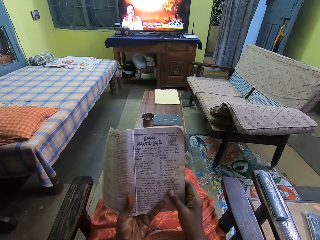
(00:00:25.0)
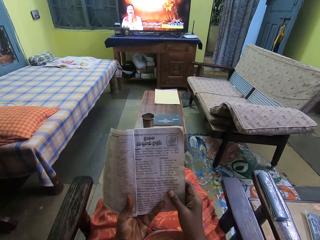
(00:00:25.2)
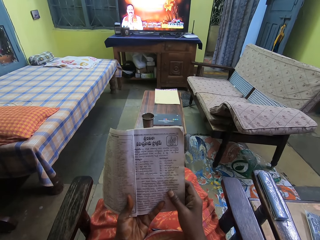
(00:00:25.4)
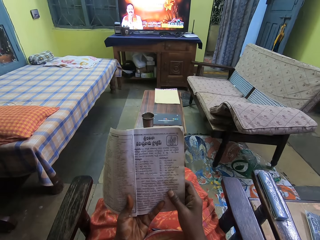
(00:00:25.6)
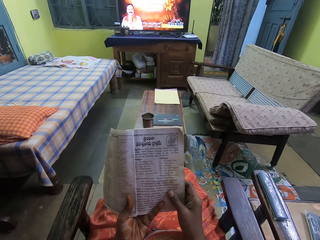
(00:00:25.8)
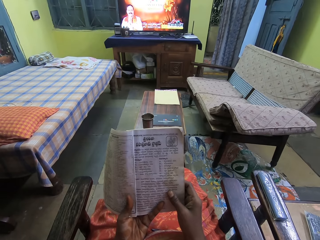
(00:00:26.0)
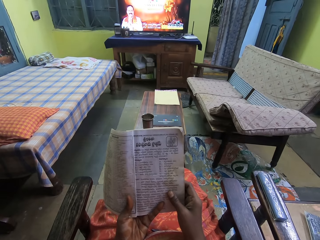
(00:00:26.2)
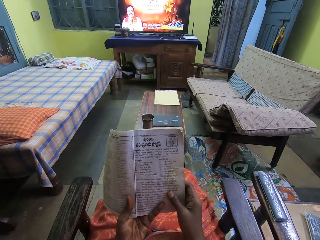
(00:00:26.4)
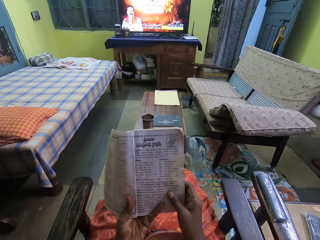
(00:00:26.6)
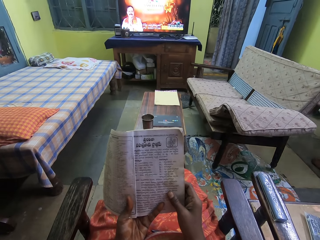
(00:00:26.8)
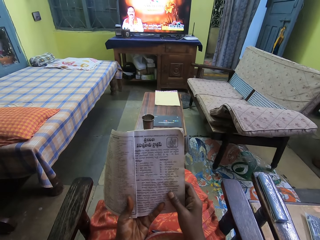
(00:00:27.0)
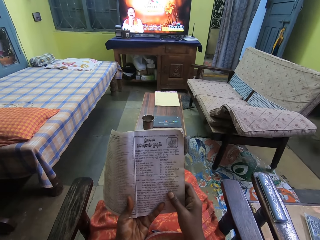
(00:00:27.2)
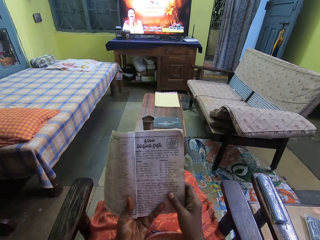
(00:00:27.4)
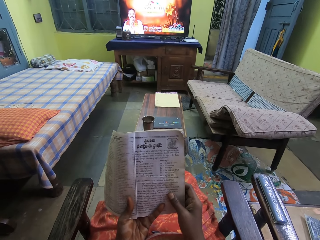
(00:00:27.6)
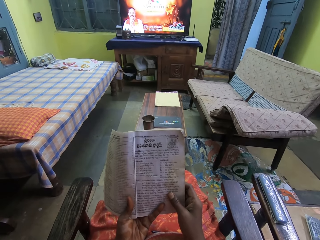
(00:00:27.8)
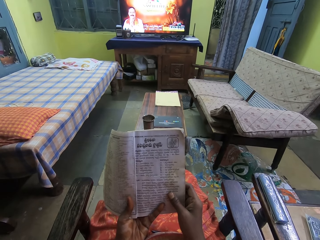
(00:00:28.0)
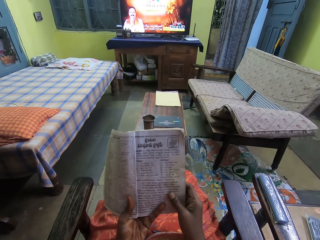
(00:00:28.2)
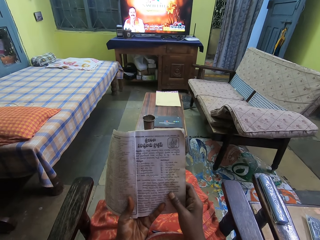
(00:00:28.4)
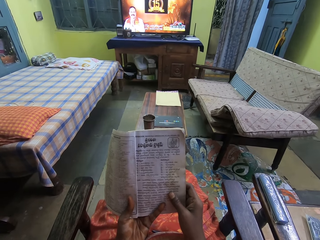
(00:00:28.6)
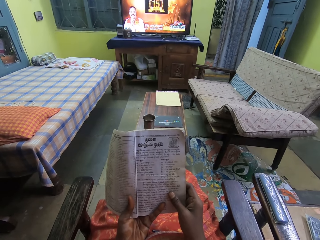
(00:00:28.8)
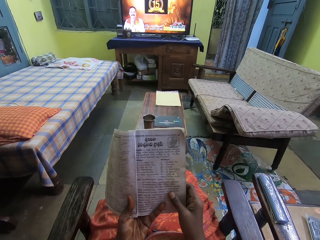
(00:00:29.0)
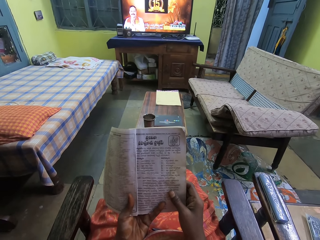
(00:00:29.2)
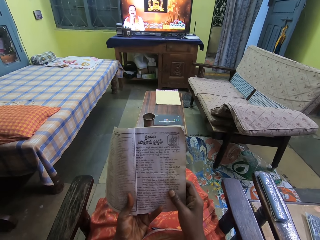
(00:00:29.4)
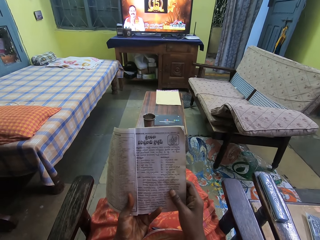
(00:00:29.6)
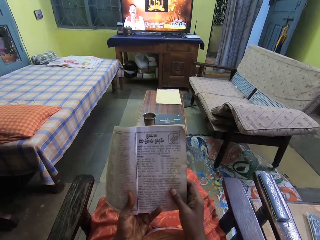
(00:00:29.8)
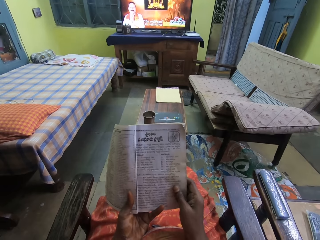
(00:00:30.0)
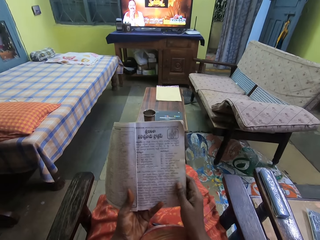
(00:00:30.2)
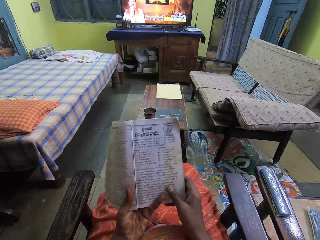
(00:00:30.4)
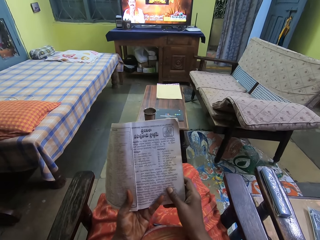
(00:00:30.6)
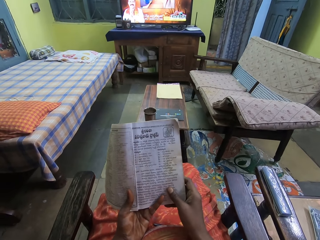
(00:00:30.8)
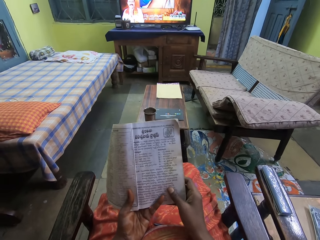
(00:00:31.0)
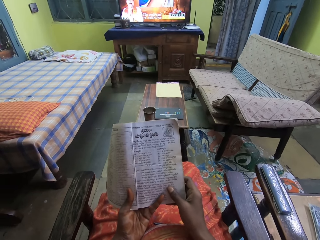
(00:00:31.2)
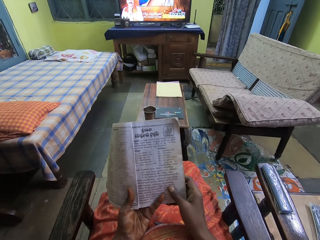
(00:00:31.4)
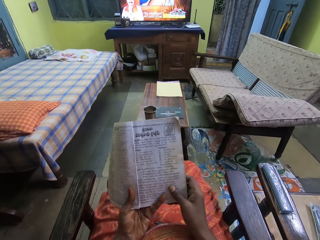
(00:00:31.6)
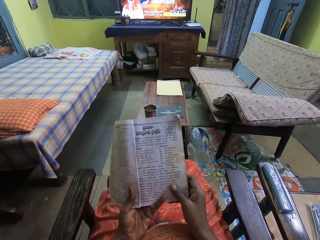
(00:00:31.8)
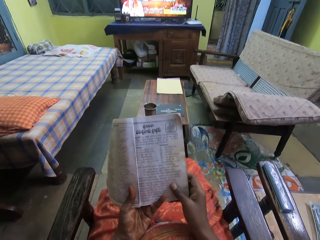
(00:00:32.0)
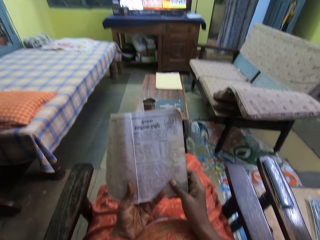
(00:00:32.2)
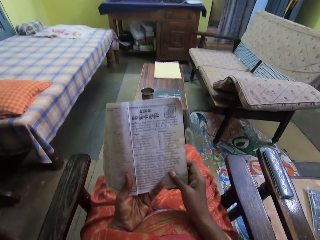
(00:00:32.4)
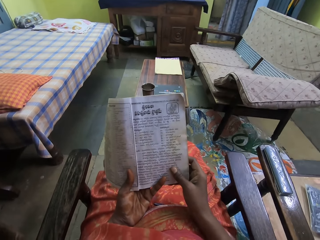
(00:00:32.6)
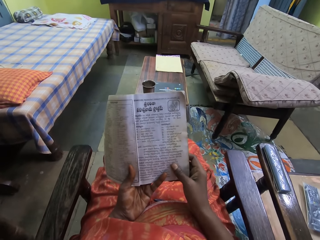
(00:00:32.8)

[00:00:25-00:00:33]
A man walks around the room. The camera wearer reads the book.

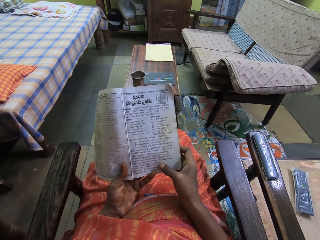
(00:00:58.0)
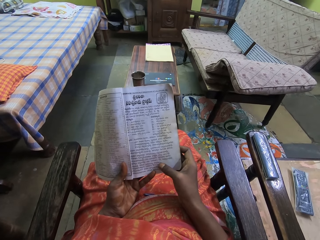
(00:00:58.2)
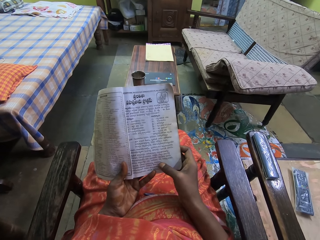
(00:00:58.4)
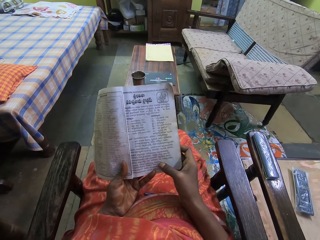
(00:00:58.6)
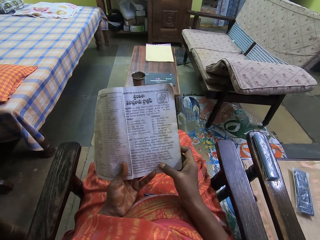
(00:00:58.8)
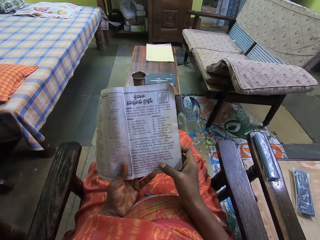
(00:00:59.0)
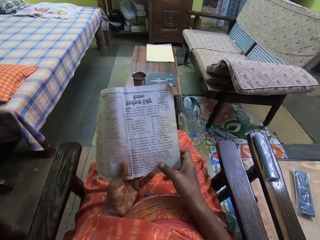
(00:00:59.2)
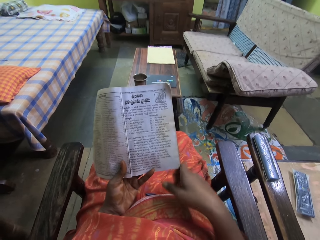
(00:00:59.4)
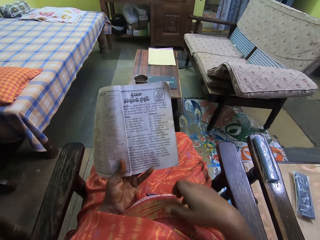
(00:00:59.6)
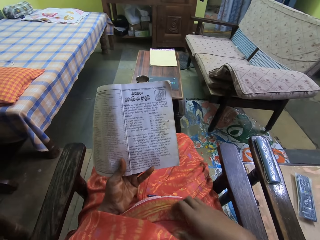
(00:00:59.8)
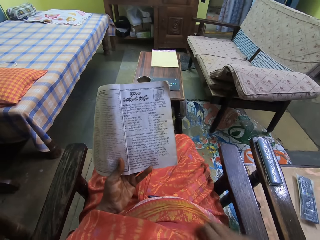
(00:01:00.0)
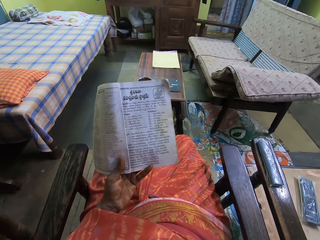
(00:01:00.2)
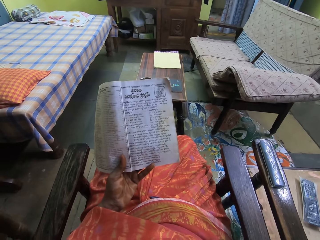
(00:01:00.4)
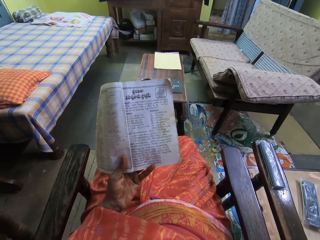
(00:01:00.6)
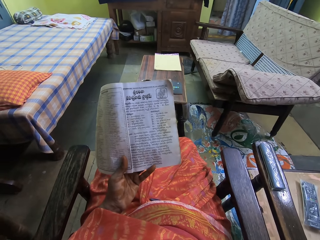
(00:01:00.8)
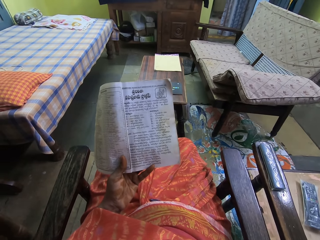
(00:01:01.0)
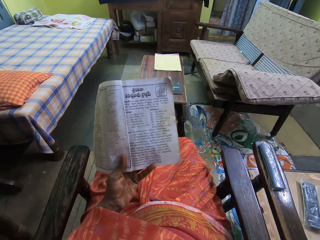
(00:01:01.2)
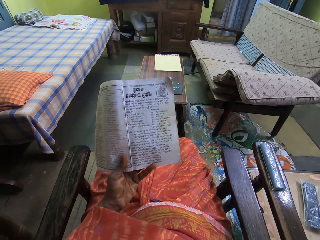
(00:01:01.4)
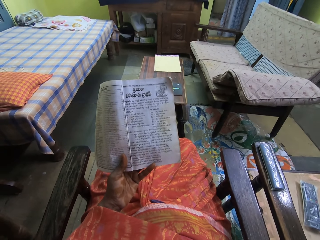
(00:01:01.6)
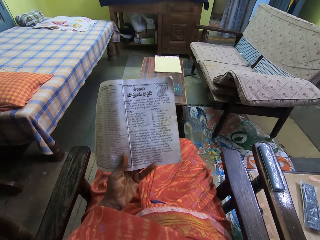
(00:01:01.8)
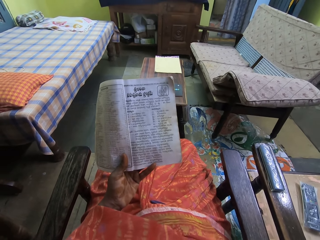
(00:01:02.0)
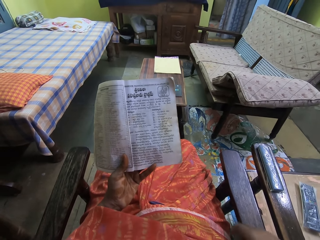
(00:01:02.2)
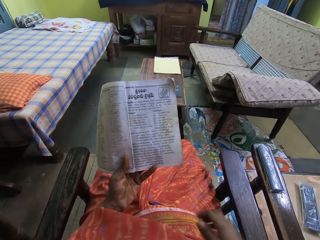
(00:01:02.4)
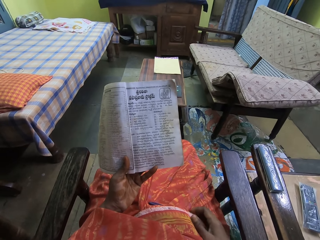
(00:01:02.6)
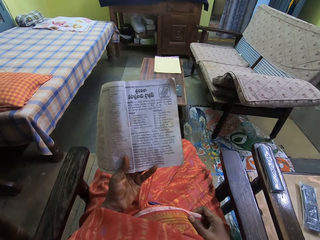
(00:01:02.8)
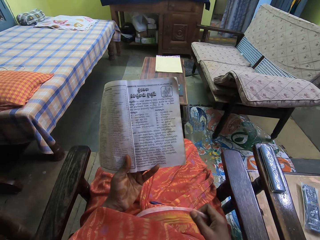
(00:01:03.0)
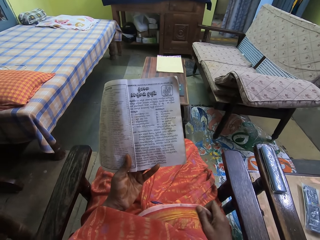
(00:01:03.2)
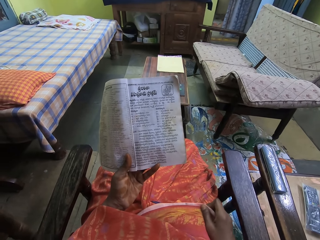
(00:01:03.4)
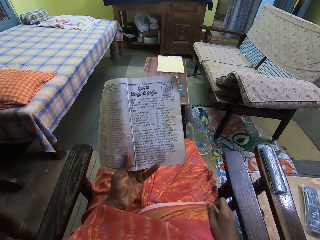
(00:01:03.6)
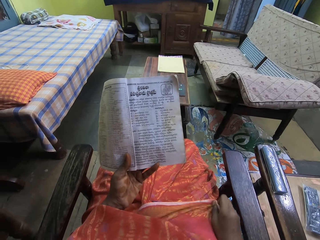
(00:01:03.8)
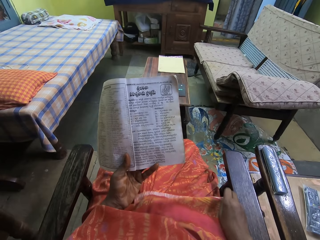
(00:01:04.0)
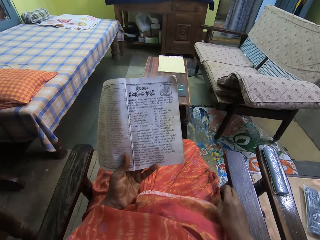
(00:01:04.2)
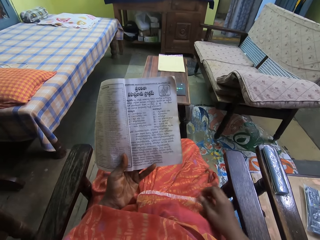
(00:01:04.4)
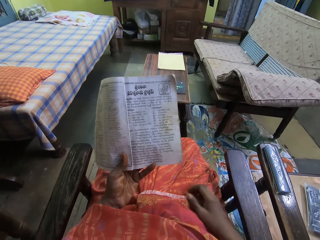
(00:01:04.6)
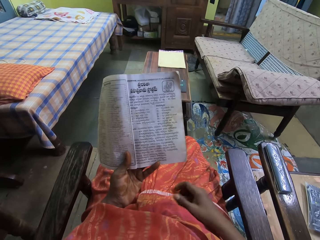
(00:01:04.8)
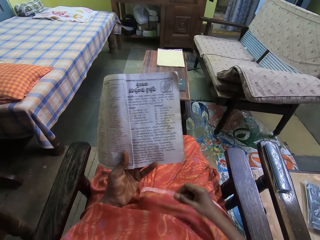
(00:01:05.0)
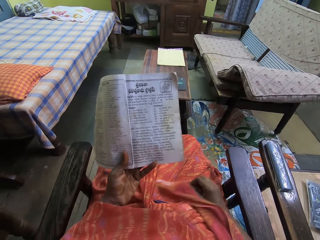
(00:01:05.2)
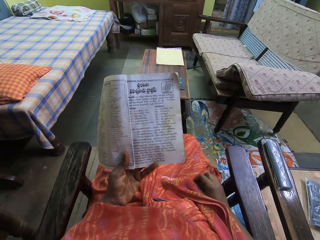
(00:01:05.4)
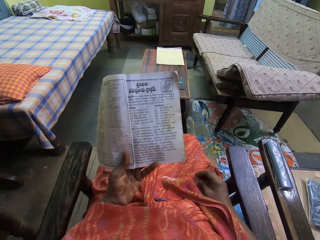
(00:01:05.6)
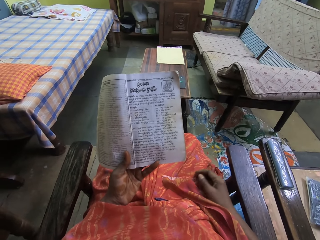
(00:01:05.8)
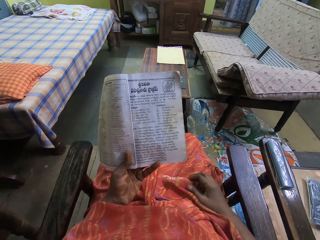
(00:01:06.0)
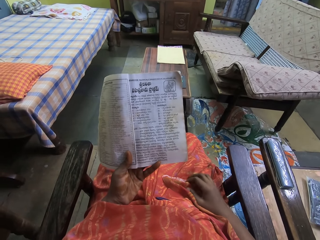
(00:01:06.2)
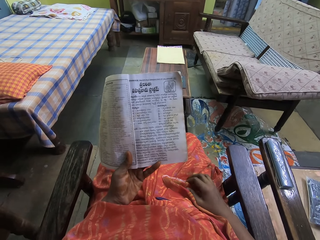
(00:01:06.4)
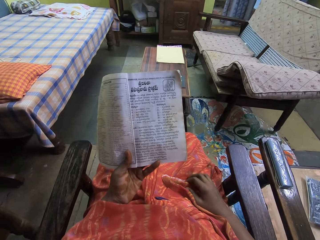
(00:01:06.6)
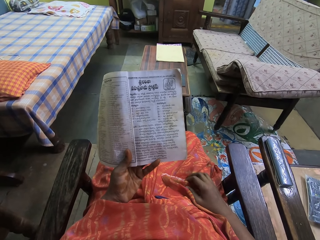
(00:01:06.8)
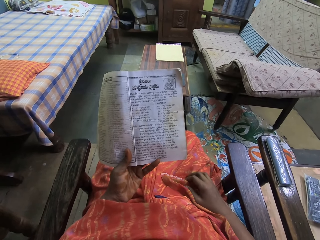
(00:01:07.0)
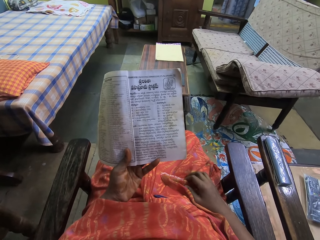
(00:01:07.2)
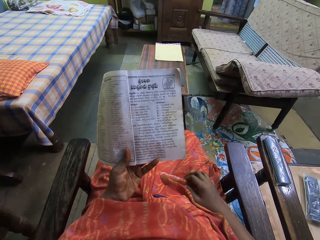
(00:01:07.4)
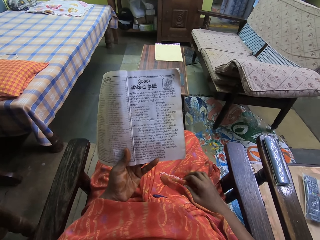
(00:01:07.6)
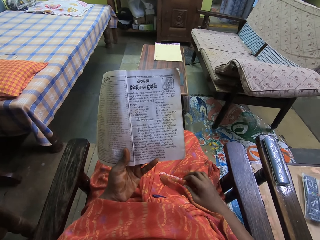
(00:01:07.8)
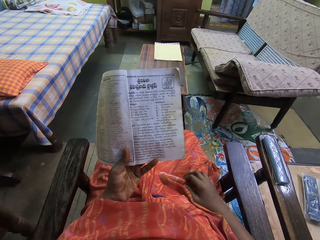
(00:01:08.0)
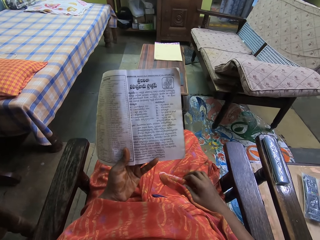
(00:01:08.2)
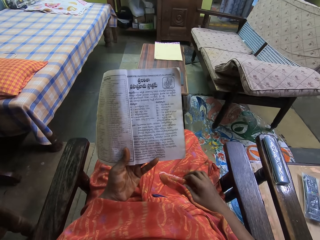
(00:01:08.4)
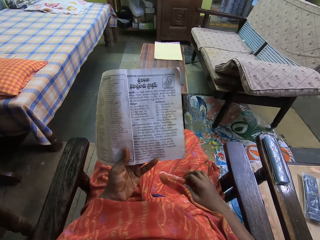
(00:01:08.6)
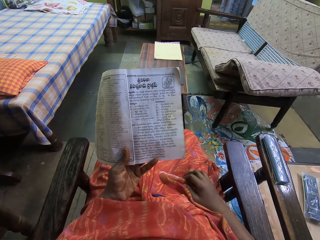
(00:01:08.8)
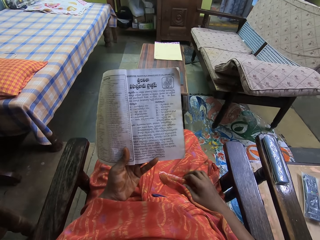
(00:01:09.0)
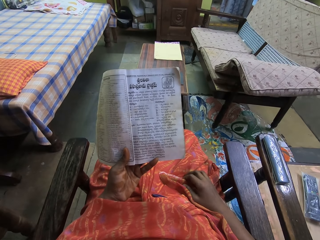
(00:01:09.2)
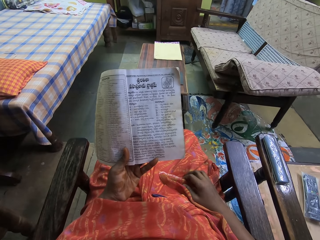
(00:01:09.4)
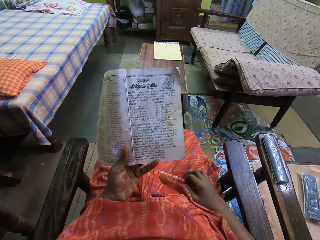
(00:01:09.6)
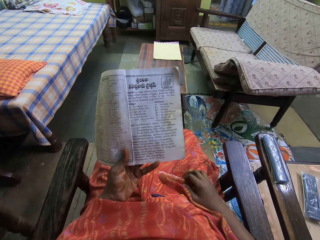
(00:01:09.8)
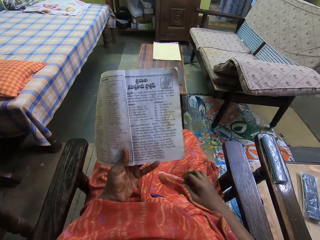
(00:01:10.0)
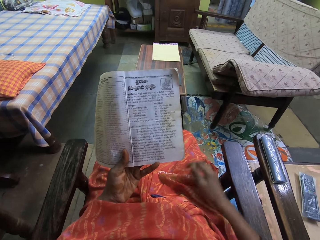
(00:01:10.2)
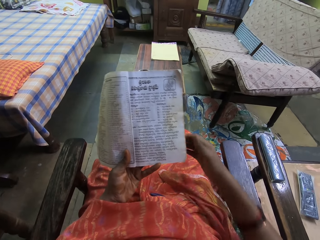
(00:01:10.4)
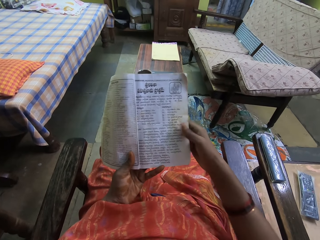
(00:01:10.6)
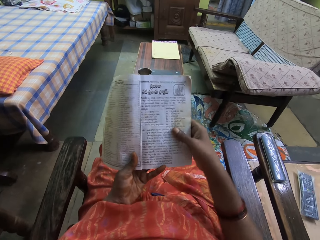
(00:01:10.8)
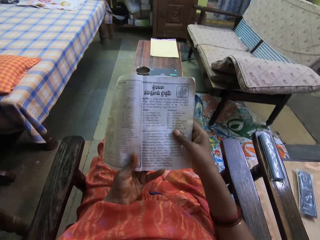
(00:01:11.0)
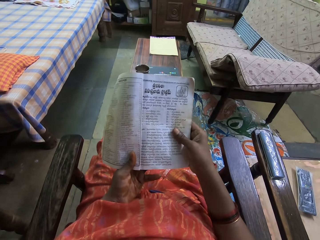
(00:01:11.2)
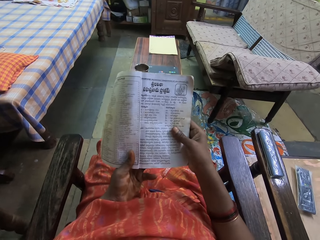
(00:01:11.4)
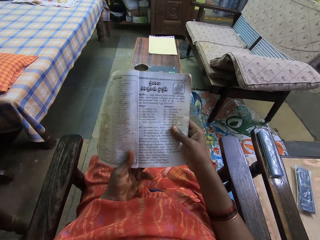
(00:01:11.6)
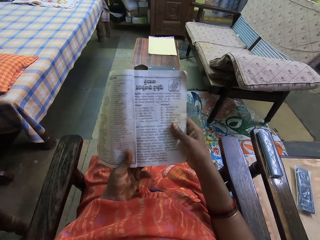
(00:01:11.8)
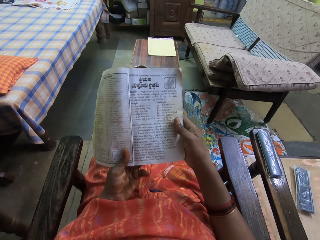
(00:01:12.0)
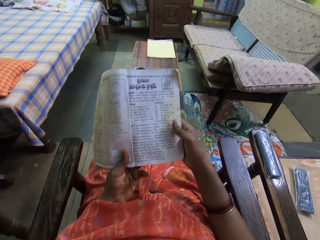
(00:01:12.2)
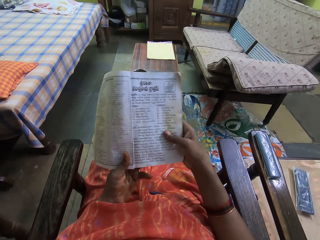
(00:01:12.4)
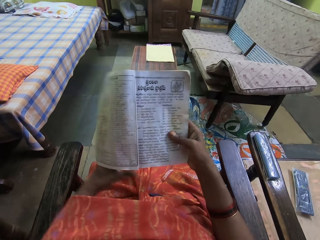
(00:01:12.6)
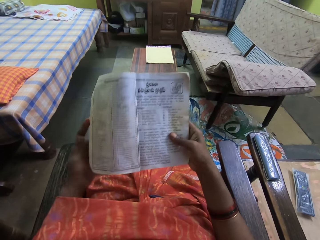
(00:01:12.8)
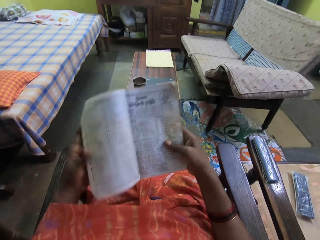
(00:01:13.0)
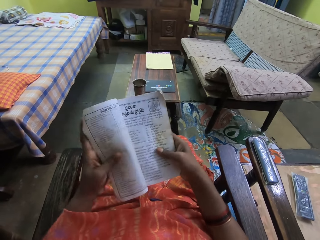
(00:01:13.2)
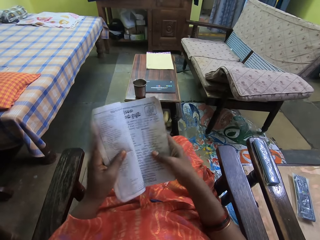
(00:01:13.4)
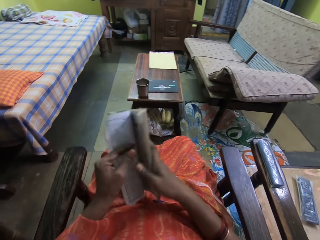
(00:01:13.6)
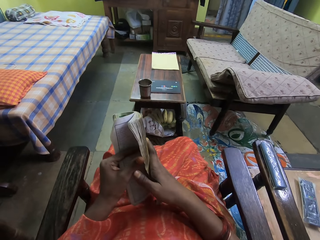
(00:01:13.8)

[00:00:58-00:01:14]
The camera wearer moves her right hand. She touches her tummy with her right hand. She reads the book. She adjusts her wrapper with her right hand. She reads the book. She holds the book with both hands. She reads the book.
